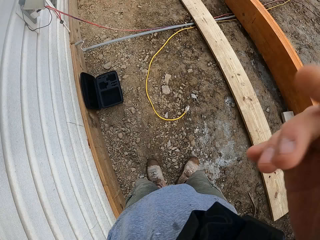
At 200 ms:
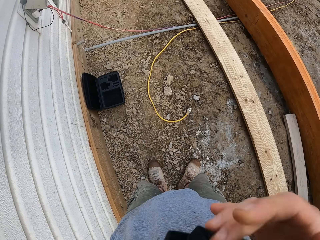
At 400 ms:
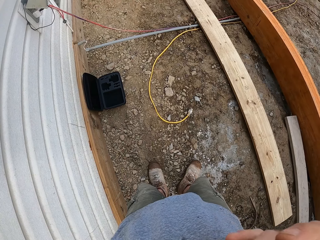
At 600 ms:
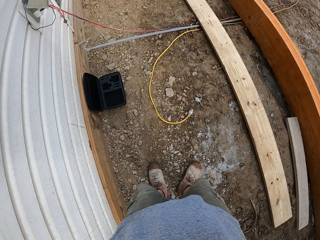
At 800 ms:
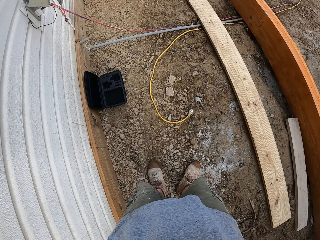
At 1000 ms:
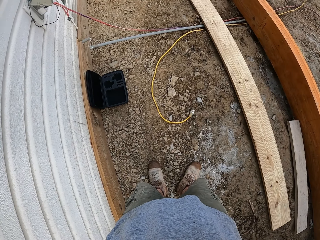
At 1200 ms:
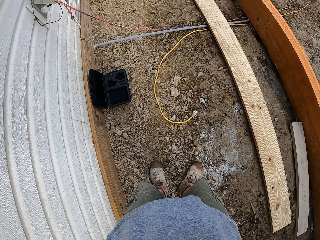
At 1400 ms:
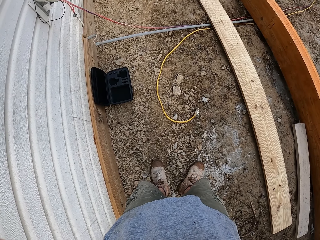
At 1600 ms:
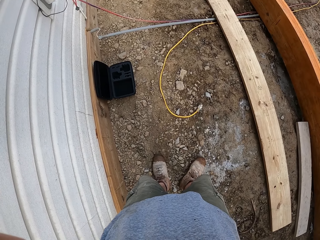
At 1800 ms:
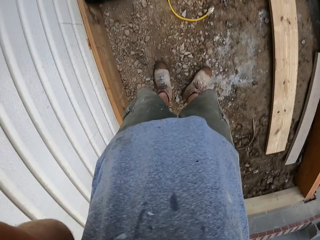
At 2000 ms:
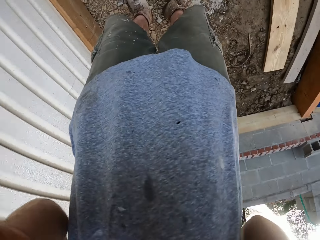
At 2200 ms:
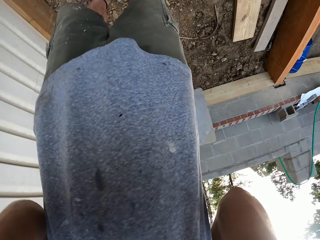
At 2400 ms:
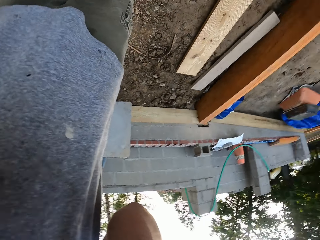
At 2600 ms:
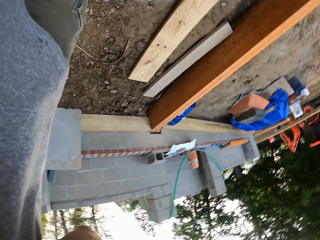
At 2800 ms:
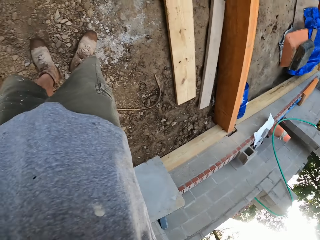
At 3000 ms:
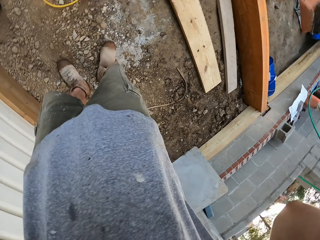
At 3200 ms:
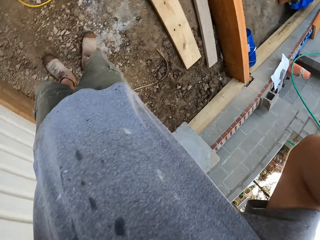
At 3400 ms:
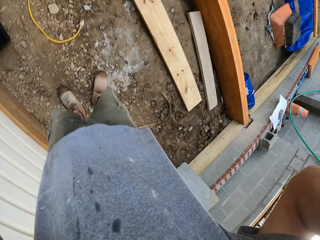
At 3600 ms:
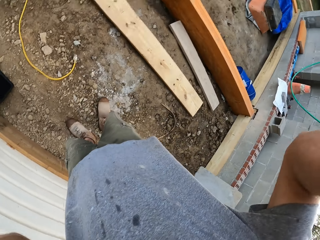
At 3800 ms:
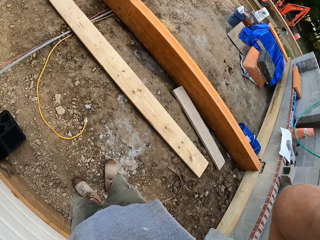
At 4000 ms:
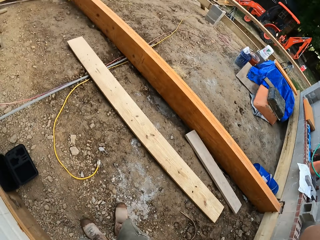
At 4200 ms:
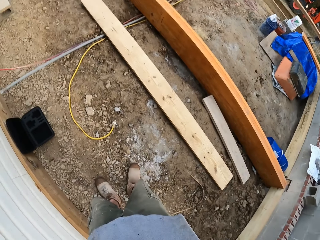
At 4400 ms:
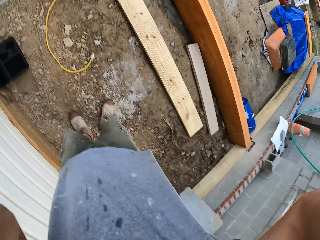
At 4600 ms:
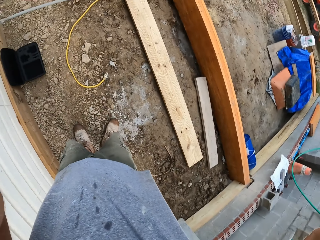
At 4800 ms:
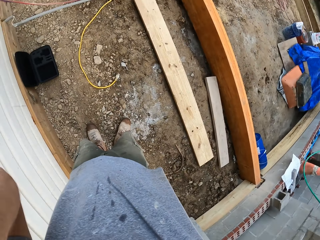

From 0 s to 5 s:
The camera wearer sets up the camera.

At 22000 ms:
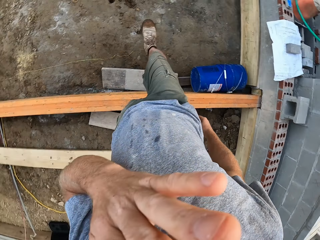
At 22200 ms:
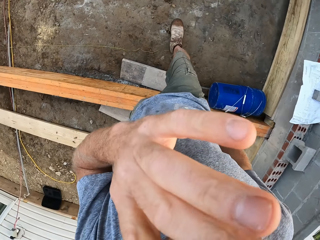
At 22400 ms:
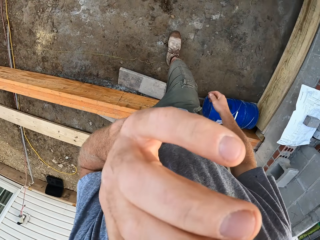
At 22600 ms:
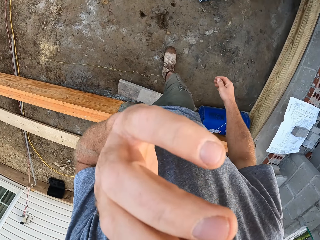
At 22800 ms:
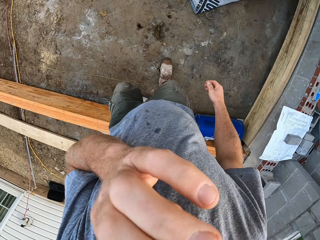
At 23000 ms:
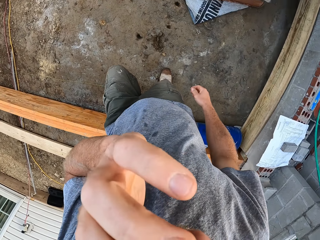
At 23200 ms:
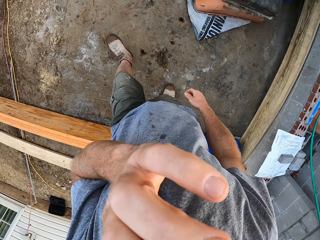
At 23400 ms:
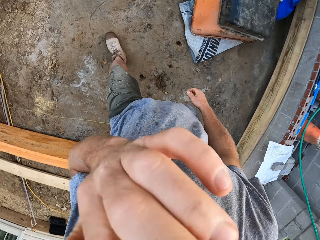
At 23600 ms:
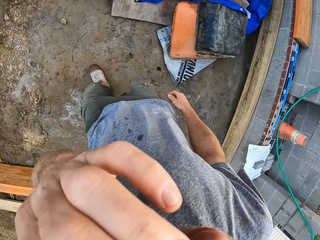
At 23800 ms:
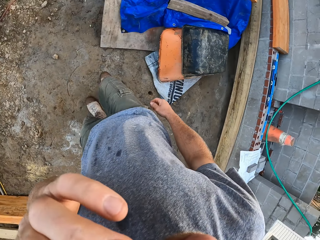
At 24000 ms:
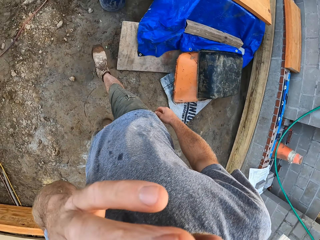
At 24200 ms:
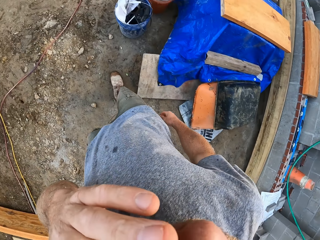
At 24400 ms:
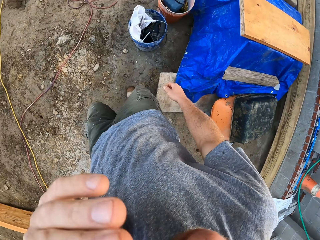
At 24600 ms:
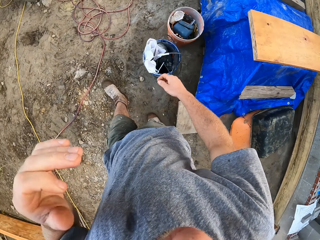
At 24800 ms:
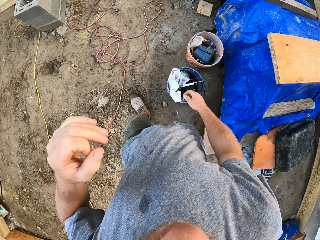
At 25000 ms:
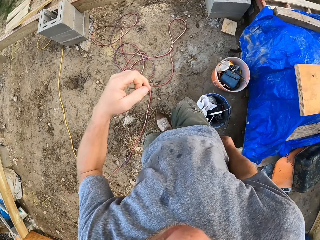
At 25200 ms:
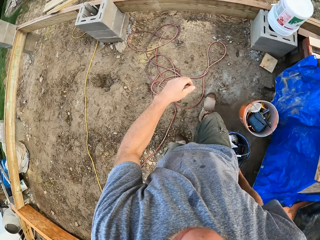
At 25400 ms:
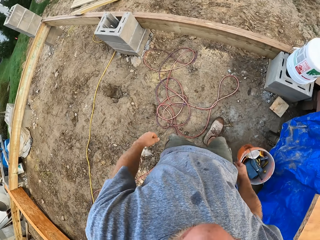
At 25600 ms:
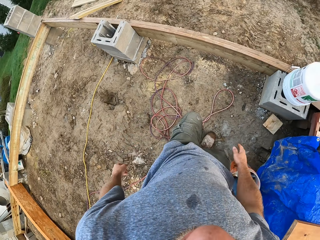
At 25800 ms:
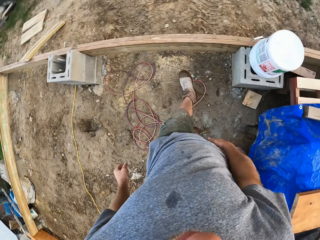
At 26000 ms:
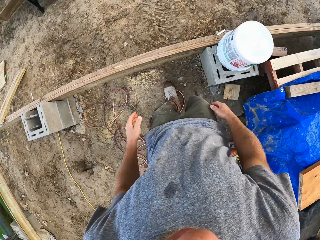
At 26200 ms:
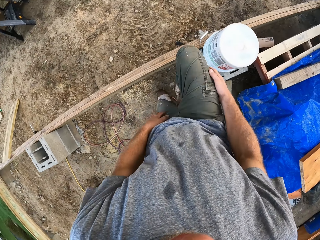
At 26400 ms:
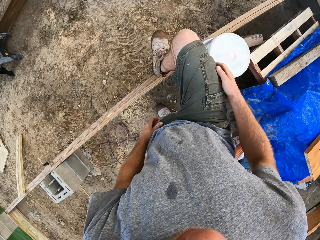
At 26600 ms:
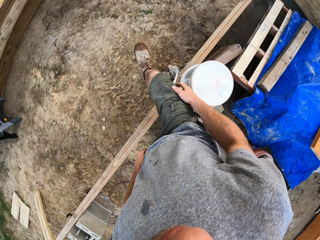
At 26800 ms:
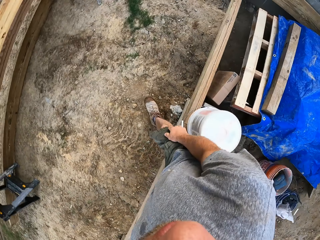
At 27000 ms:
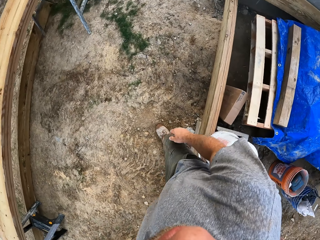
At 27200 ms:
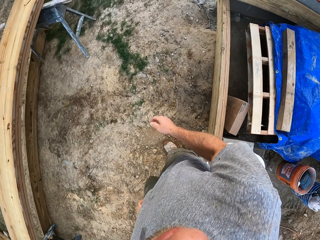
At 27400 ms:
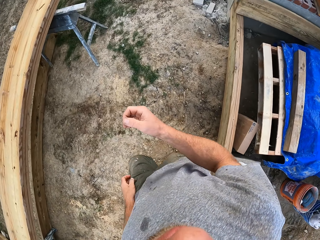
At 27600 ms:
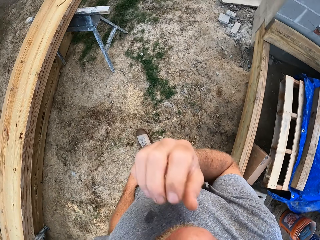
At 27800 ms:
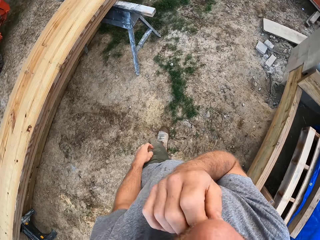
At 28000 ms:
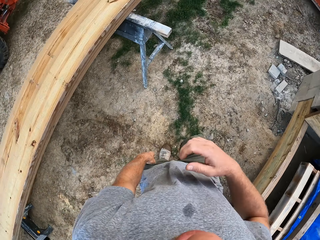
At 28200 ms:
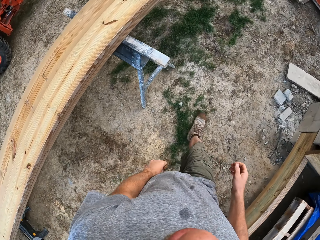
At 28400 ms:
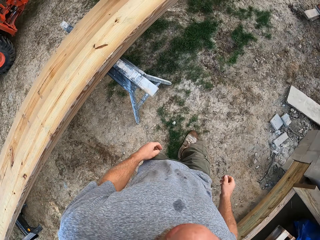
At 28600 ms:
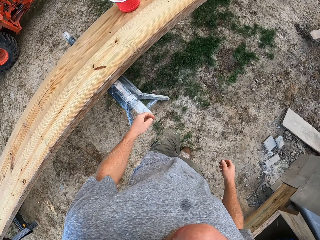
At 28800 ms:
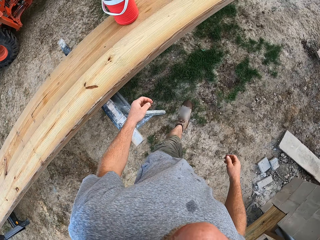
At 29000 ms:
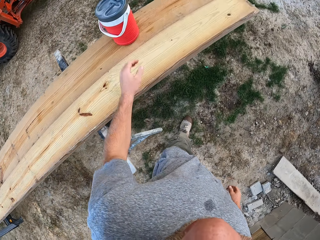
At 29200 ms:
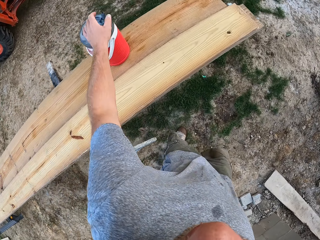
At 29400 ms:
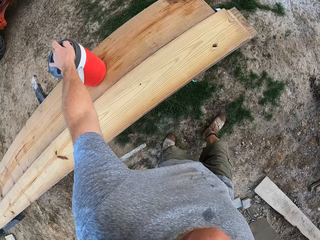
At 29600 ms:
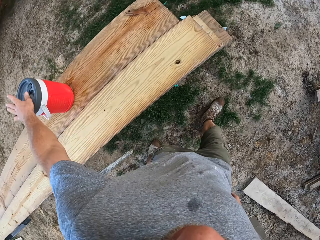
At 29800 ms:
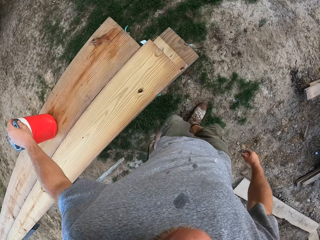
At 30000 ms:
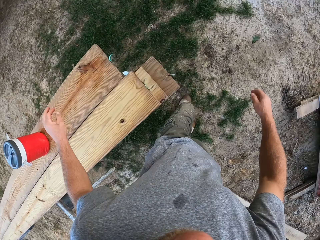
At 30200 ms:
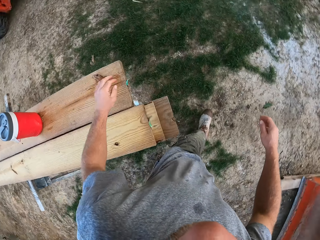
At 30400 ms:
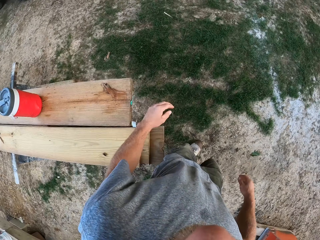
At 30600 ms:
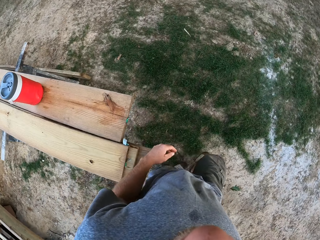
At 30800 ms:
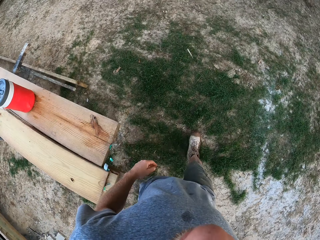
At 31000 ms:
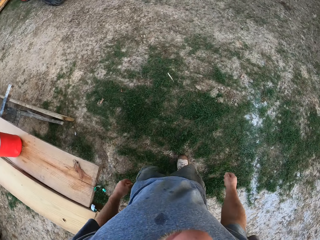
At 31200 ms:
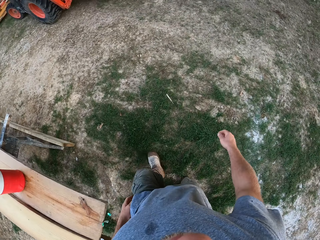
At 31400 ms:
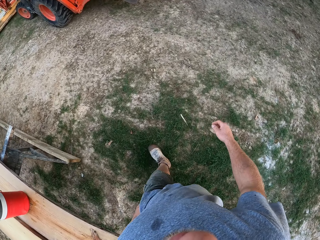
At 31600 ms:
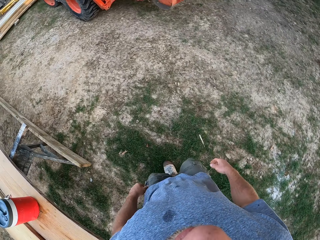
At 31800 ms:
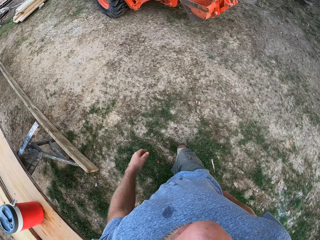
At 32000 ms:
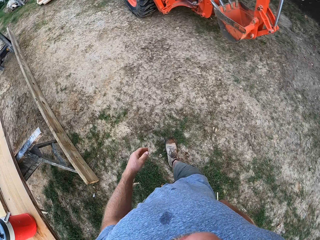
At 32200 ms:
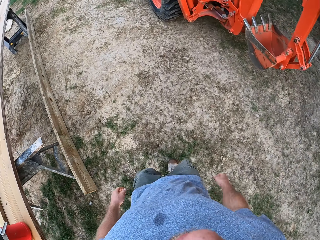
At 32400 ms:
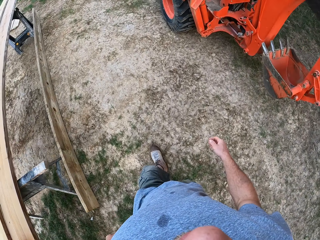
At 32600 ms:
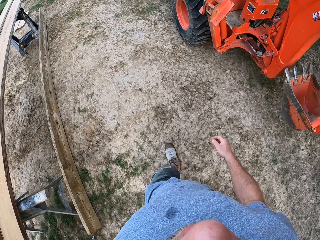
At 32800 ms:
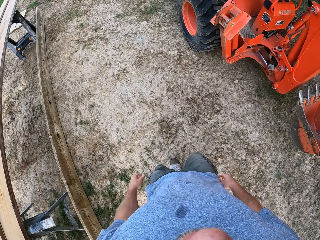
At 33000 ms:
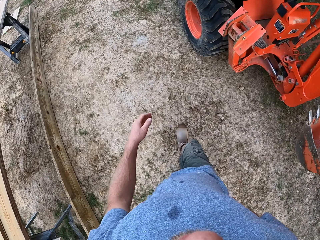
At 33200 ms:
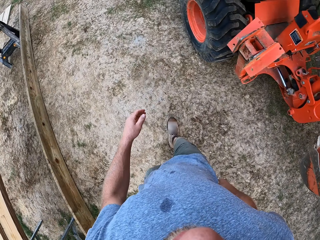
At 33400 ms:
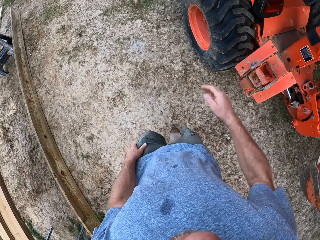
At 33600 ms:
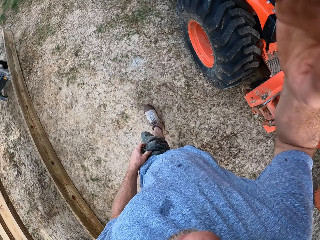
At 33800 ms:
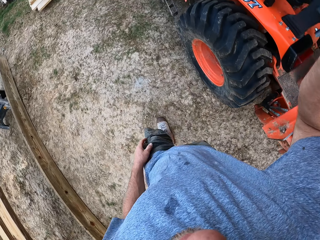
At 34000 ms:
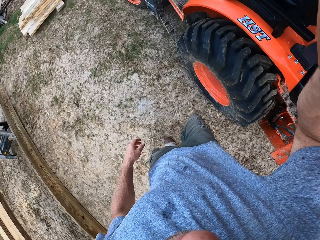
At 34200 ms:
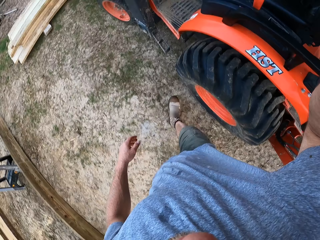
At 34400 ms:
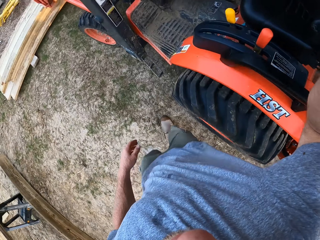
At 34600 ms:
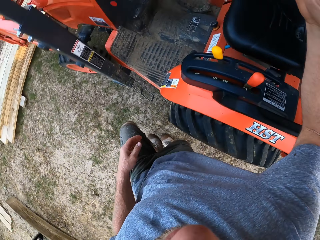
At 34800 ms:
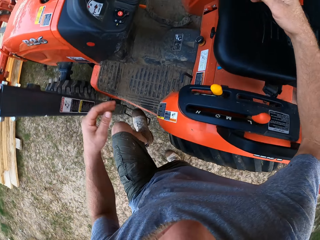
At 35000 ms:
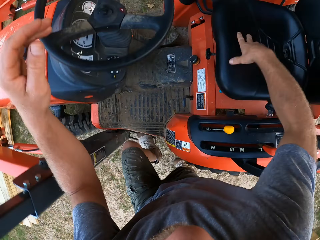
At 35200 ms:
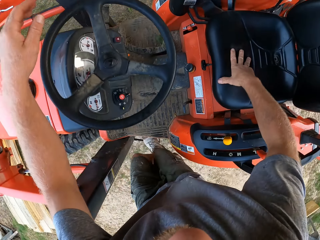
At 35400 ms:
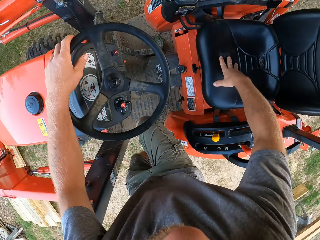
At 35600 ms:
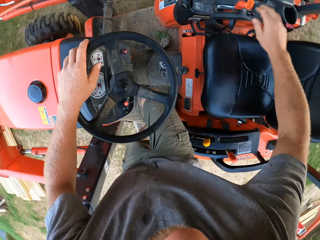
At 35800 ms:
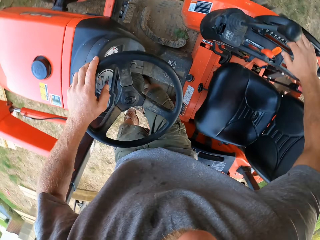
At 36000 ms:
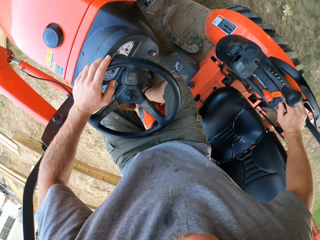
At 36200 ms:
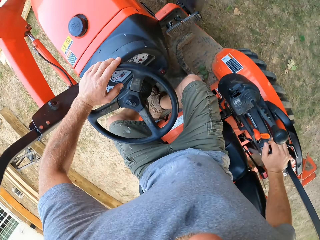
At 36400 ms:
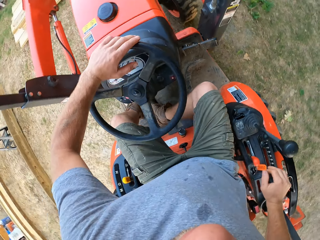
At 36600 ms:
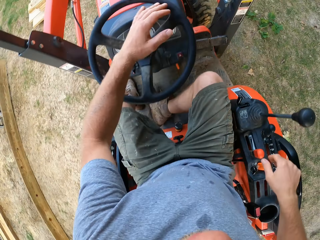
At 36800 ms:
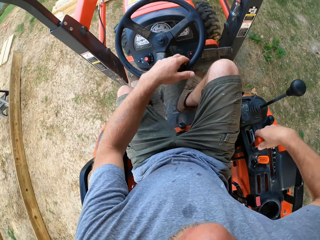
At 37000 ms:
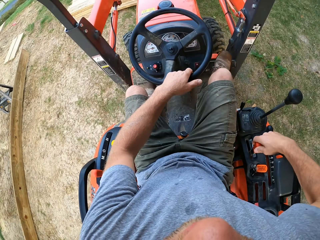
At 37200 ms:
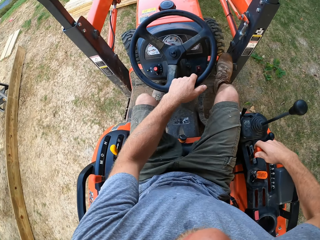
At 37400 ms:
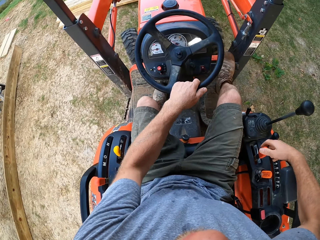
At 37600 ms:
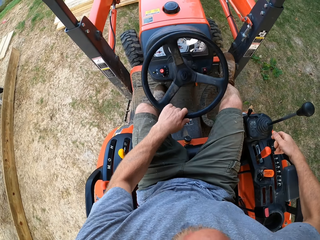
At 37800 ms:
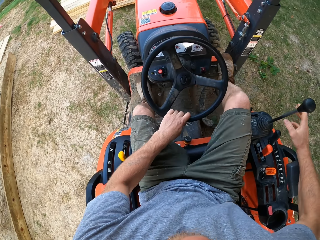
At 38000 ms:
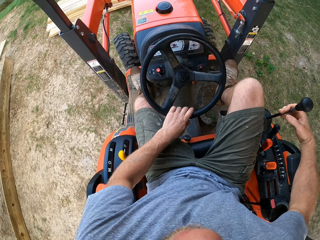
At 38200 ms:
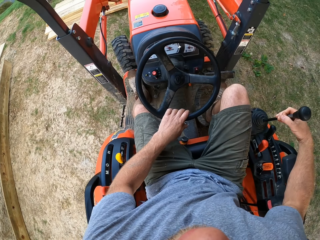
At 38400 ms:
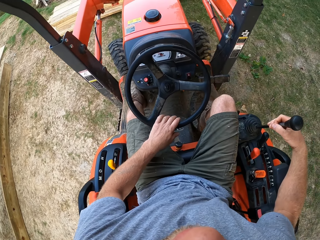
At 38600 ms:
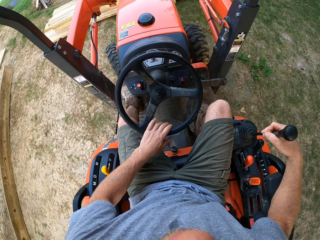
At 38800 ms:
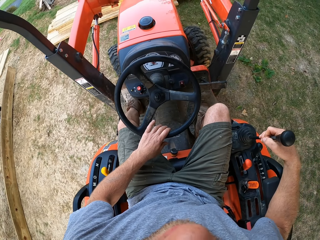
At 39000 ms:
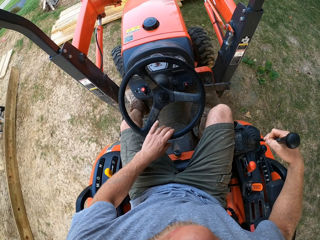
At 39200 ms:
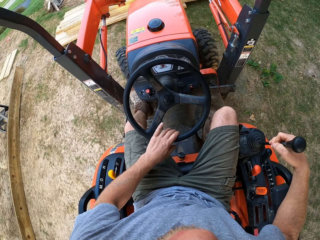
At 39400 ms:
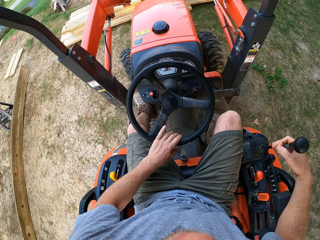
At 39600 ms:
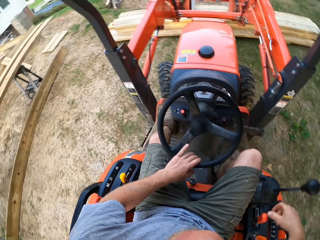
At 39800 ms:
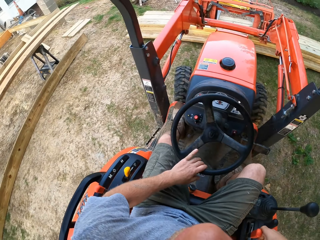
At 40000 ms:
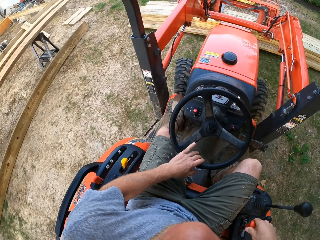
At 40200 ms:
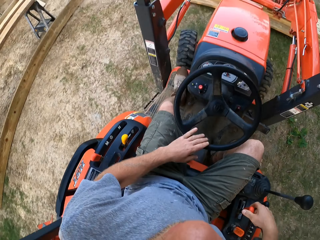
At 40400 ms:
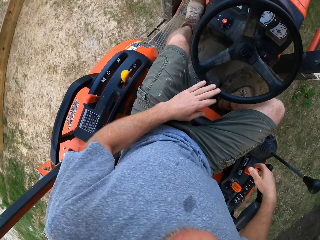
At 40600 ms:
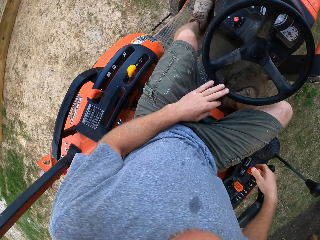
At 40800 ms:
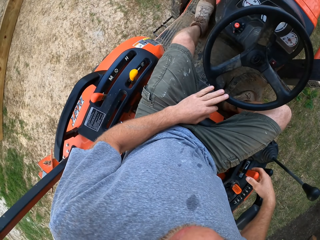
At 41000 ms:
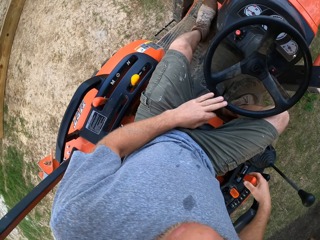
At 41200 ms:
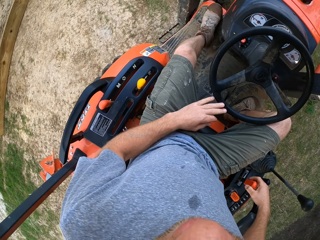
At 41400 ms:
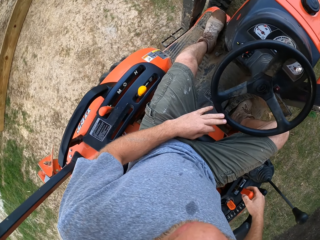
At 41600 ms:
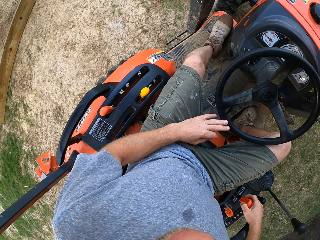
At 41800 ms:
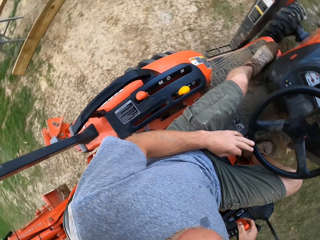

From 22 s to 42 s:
The camera wearer walks on a lawn. He moves the hand to the plastic bucket. He touches a container with his left hand. He holds the plastic bucket and walks around the field. He climbs into a forklift. He pushes a lever on the forklift with his right hand. He holds the steering wheel of the forklift with his left hand. He holds the gear of the forklift with his right hand. He rides the forklift on the lawn.
